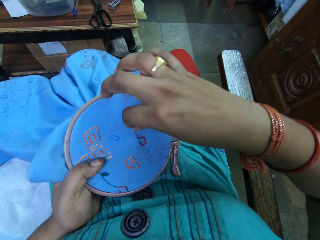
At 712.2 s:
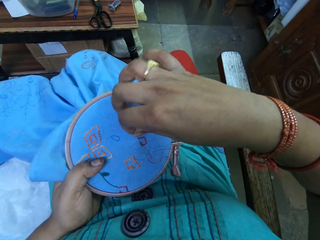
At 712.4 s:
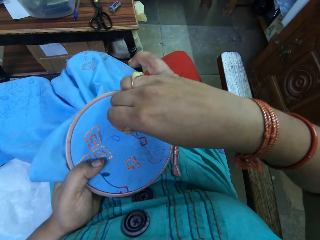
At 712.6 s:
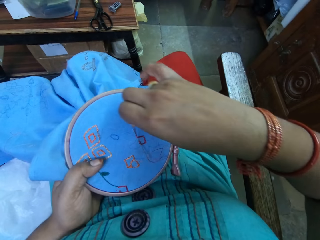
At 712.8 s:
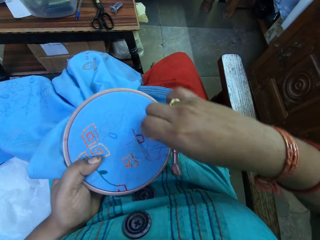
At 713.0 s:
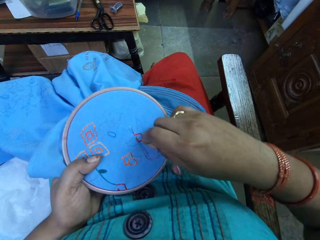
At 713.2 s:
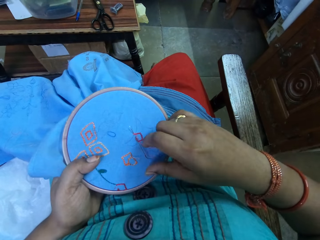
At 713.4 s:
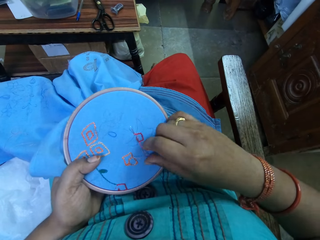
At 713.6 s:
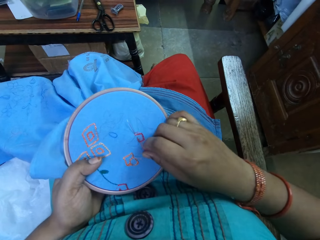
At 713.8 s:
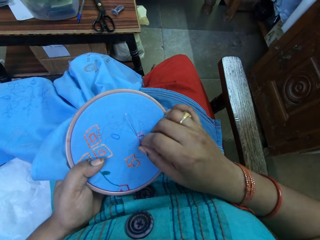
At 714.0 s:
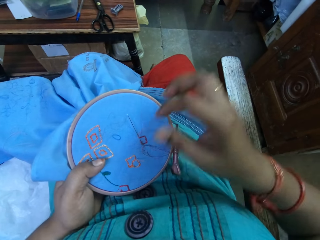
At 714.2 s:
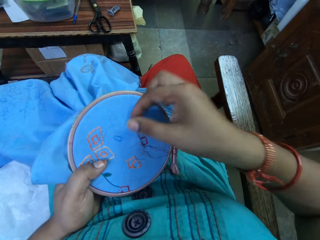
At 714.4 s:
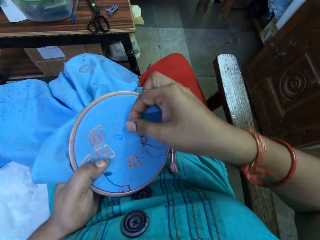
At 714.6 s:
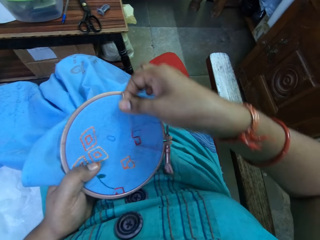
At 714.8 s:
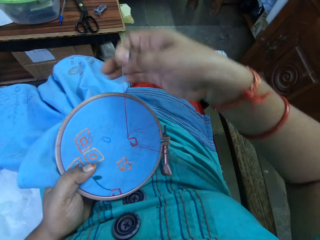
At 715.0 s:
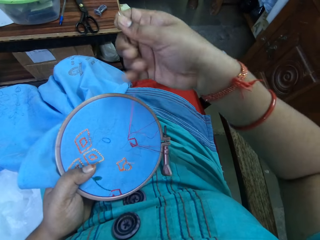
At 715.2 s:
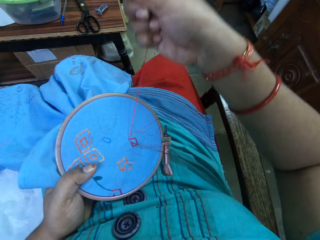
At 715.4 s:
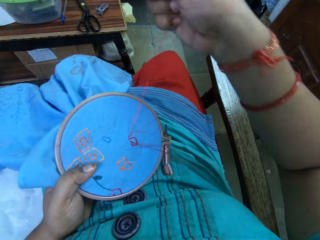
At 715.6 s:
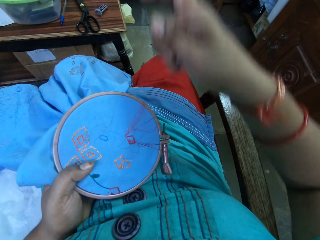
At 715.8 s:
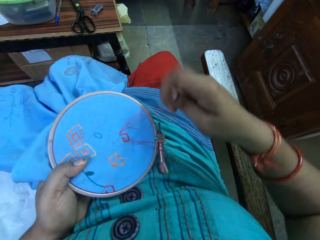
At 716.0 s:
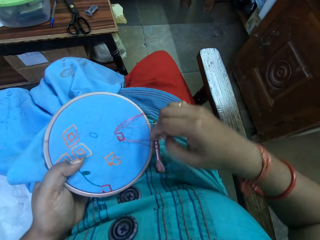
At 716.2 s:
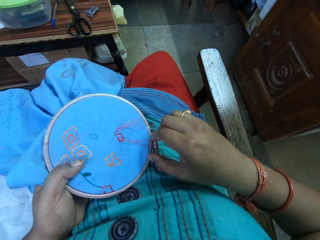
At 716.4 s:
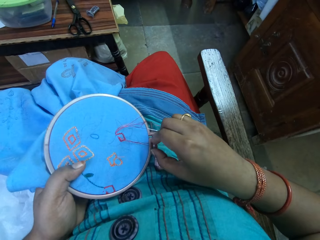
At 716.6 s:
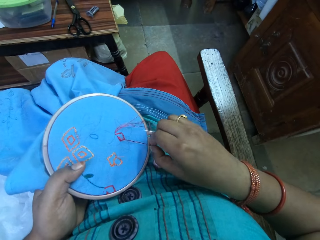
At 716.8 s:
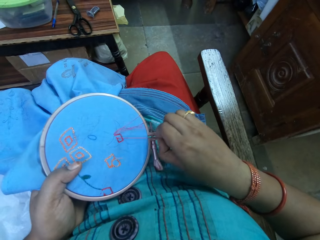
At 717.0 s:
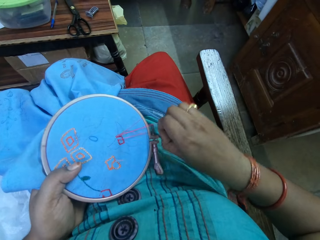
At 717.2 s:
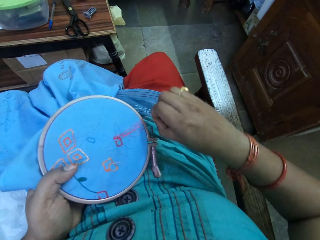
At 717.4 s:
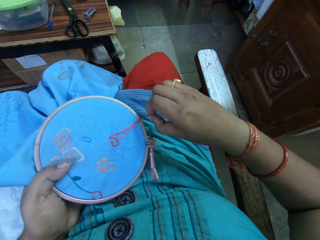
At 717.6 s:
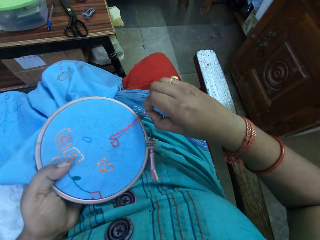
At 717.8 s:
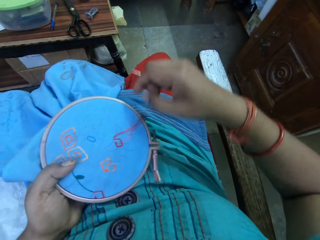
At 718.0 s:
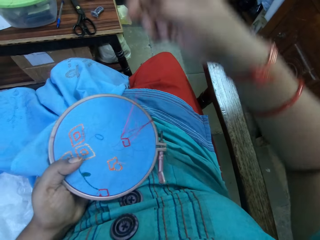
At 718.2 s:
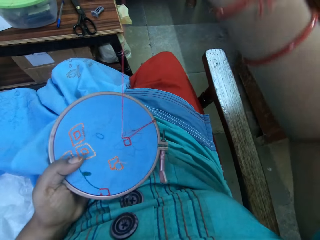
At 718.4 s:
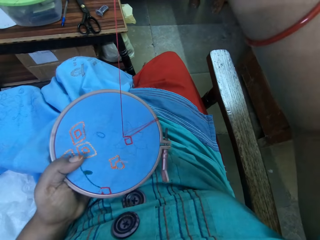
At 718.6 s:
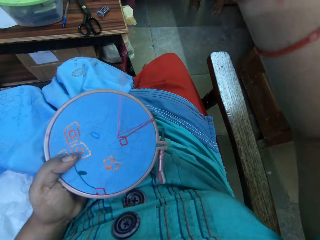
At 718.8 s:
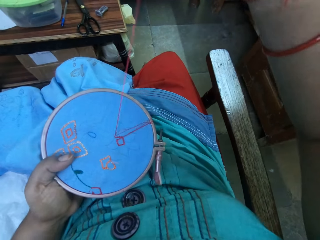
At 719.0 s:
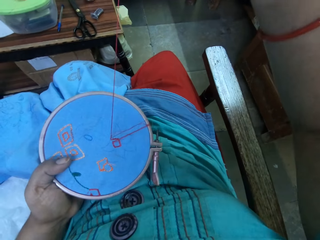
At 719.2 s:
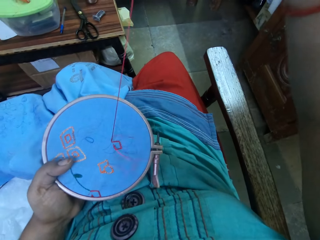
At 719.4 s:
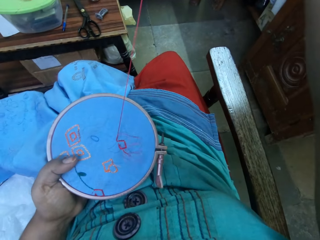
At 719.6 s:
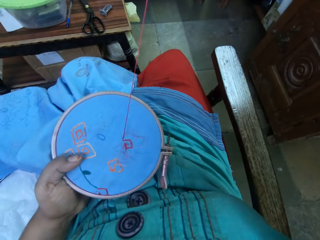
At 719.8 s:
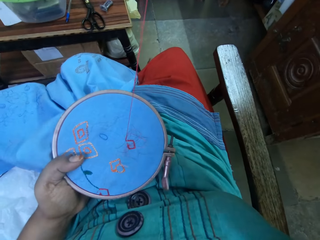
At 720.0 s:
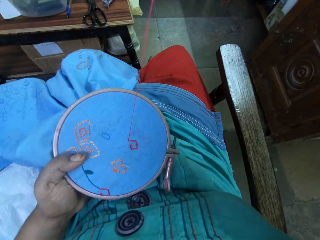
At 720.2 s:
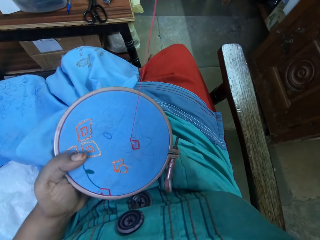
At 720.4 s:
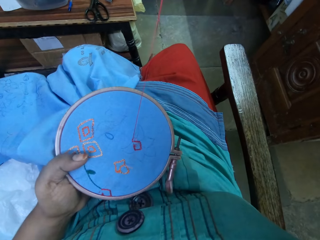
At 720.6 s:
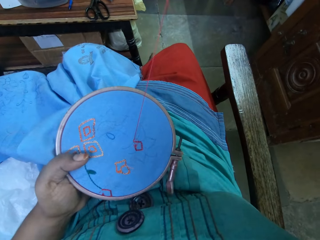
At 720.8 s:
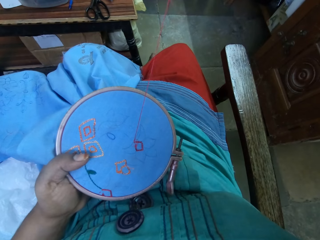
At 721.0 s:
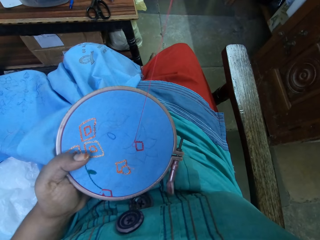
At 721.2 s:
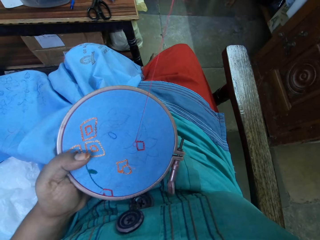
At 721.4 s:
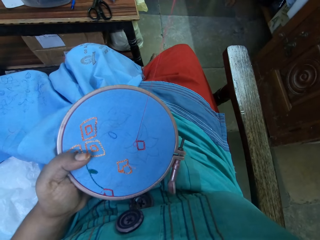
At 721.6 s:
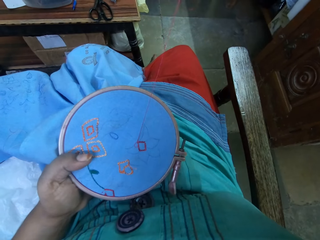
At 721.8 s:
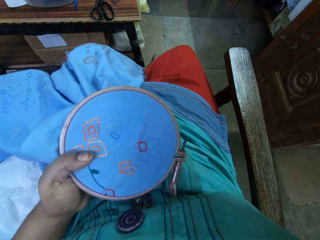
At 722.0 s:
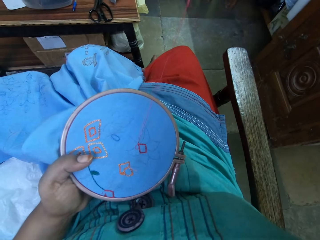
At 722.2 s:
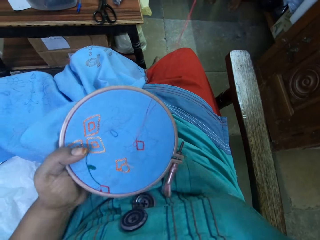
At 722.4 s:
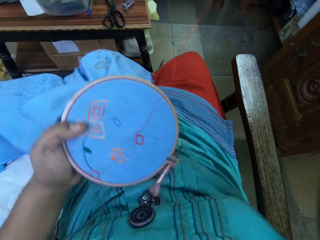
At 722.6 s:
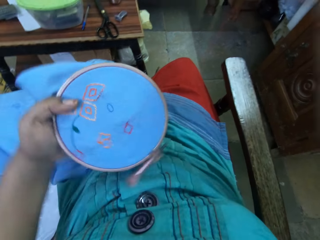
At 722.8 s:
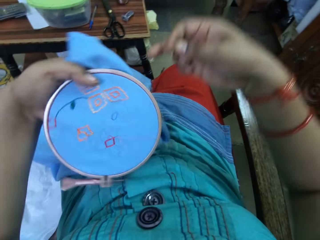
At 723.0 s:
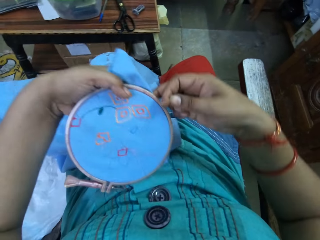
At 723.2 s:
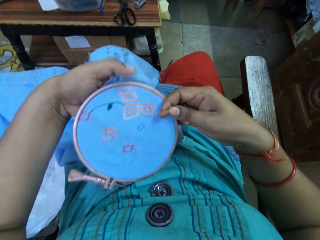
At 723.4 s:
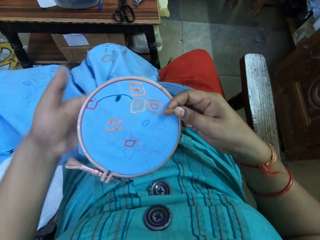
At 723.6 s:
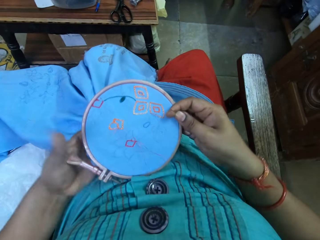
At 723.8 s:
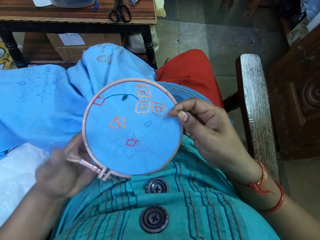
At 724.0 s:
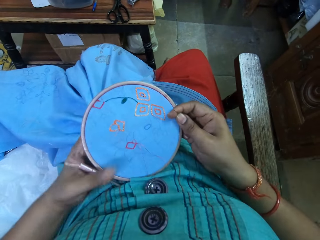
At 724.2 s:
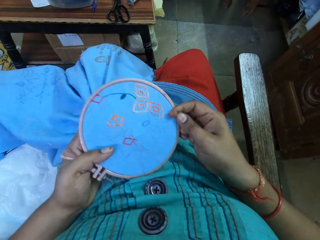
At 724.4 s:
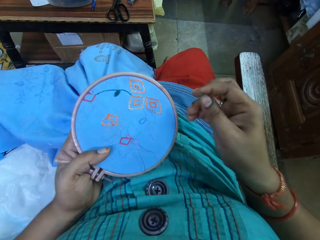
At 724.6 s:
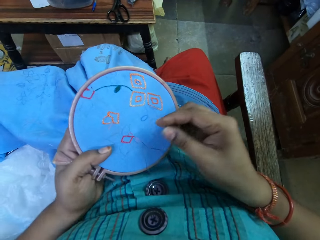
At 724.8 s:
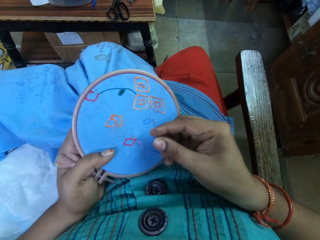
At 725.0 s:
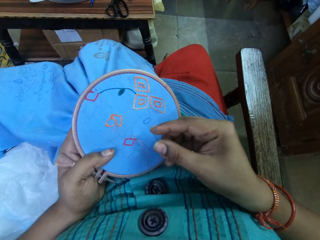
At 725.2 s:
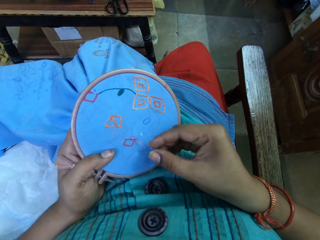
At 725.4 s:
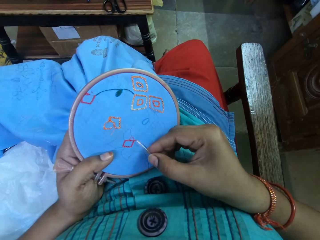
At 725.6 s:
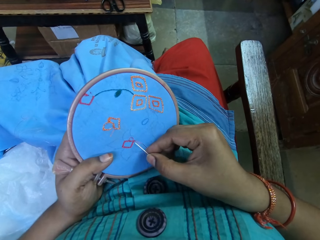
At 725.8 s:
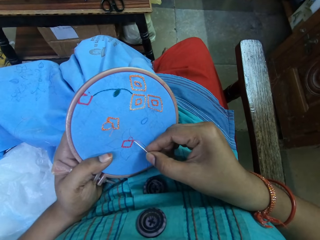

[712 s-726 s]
The camera wearer pulls the thread. She removes the thread from a piece of cloth. She pulls the thread. She rotates the fabric in her hands.

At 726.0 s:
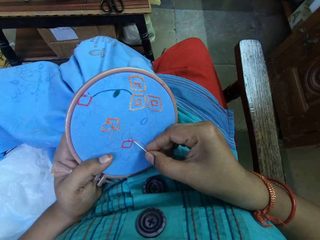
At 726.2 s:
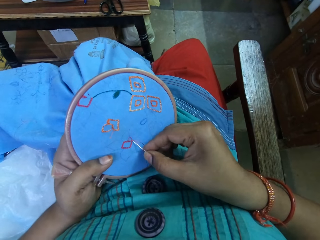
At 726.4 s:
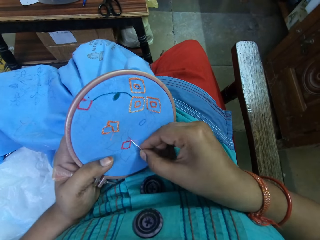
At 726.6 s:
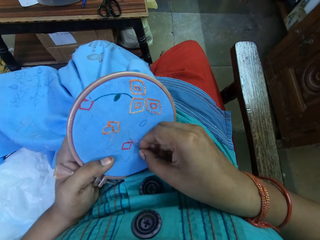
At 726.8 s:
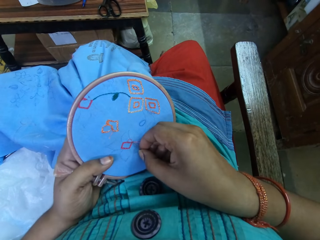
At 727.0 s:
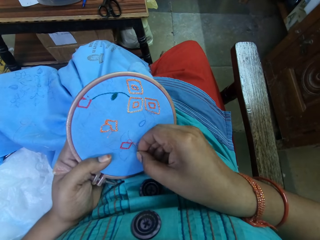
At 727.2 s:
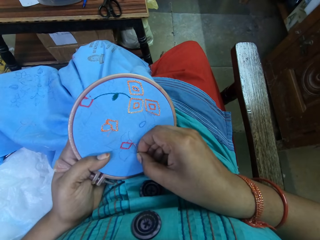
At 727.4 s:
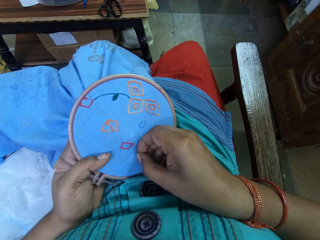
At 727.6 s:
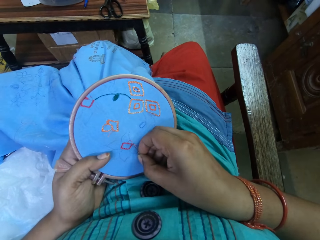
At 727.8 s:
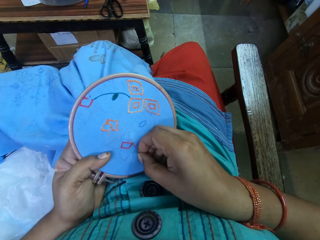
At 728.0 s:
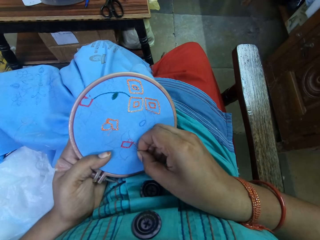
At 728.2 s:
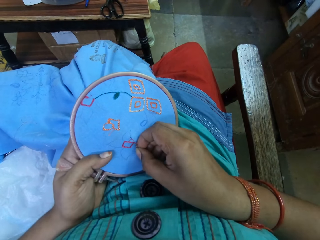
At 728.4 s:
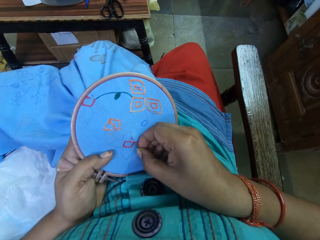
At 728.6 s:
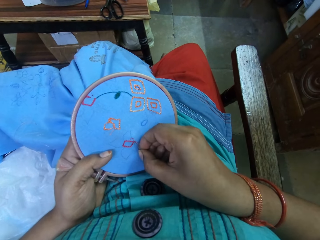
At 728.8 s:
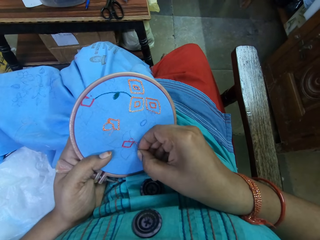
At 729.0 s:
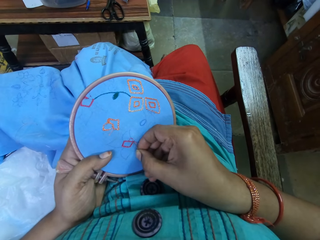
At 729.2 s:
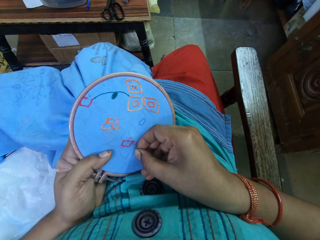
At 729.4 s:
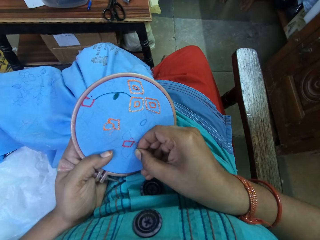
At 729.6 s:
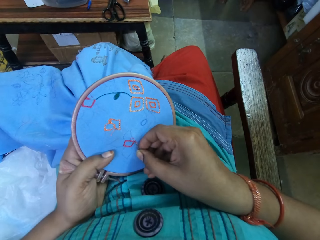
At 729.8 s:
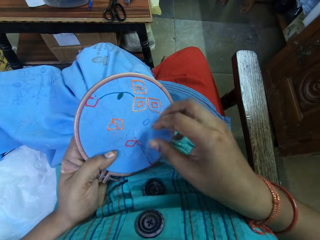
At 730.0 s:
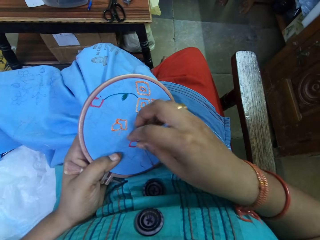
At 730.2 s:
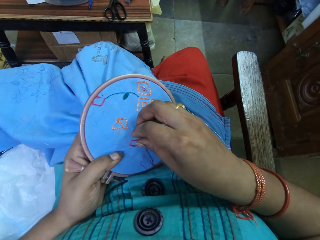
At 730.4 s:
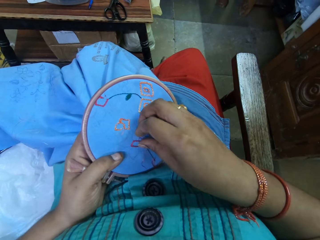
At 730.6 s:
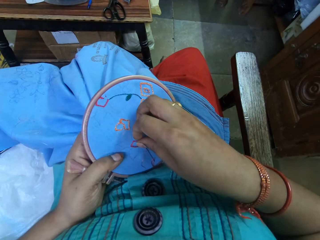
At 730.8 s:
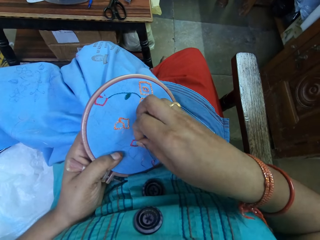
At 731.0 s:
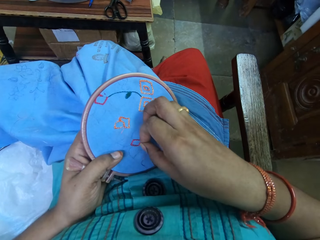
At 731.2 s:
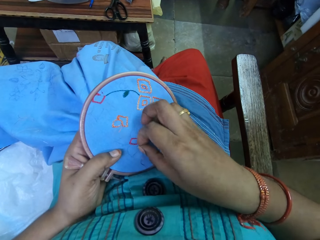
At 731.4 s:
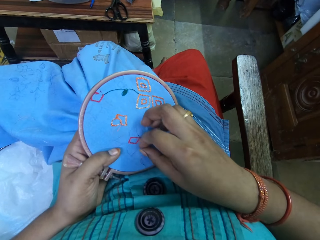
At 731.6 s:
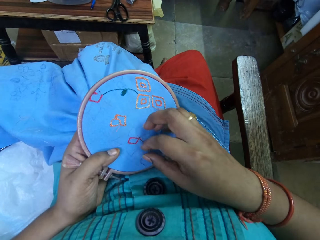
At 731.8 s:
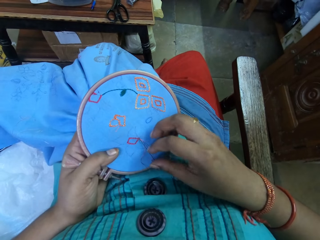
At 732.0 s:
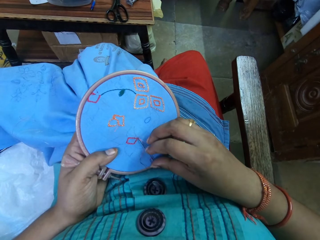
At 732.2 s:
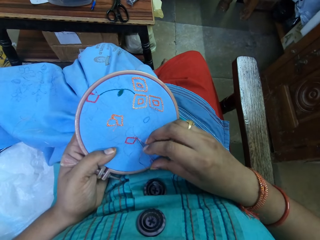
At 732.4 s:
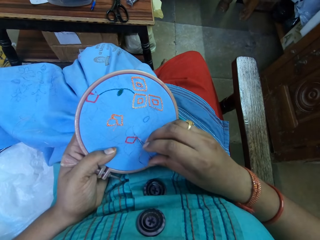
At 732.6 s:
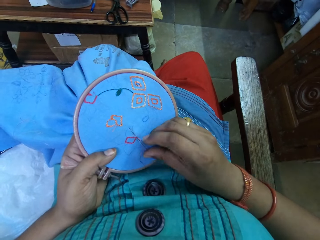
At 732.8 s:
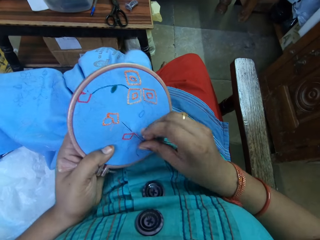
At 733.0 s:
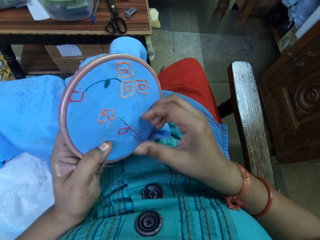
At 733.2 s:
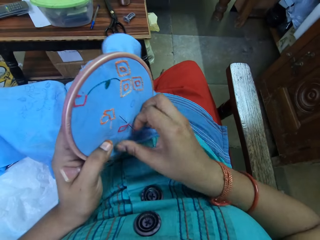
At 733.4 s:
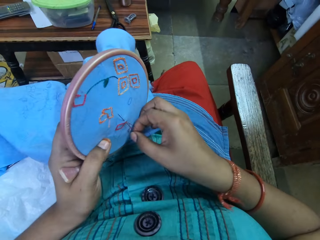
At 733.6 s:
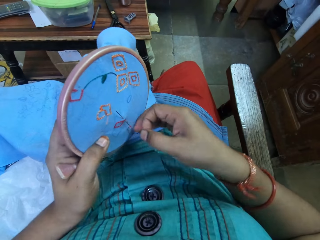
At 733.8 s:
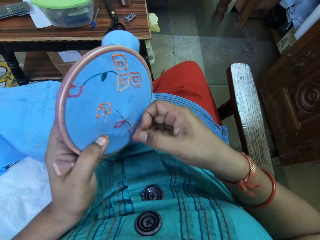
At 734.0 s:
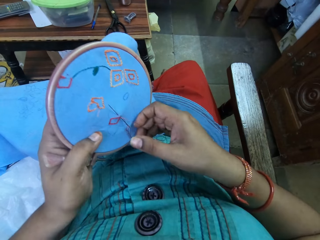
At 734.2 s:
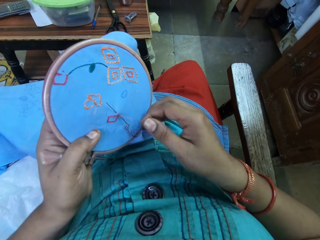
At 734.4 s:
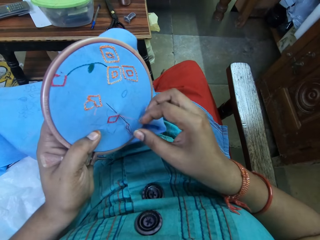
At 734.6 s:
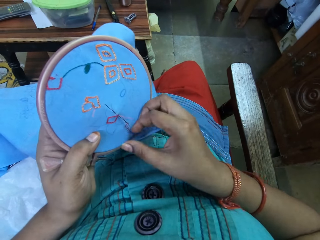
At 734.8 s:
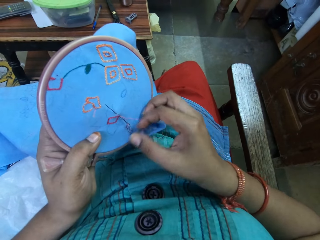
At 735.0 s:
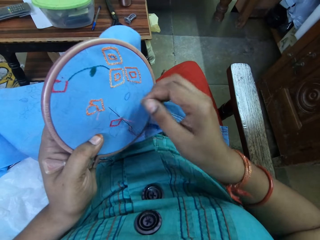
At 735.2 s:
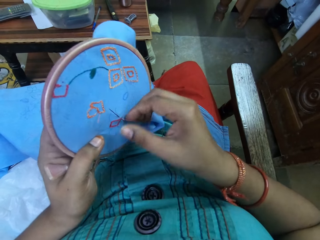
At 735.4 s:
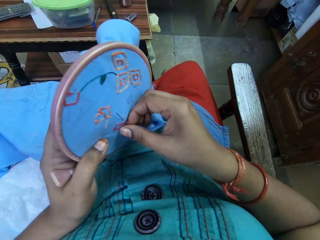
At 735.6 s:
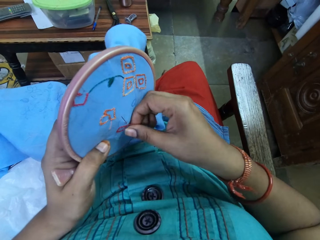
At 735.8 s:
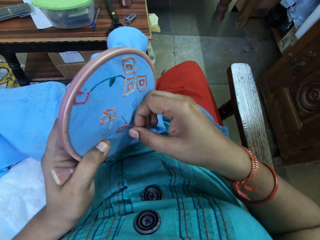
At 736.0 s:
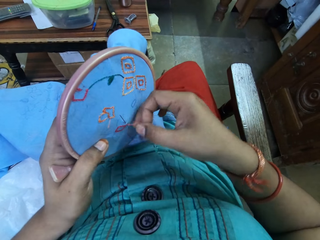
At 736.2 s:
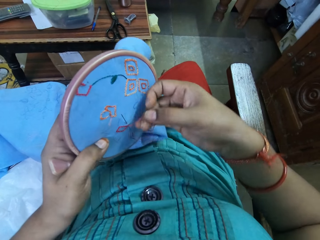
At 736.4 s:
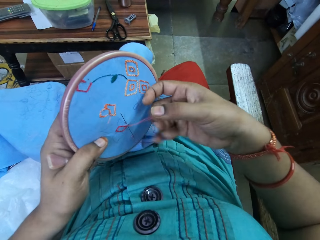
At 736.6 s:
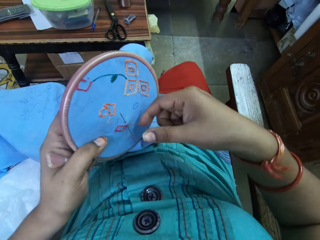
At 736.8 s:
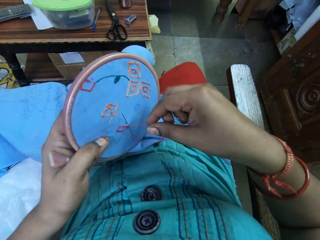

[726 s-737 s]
The camera wearer sews the decorative flowers on the fabric with a hand needle and a thread. They knit a piece of cloth.
